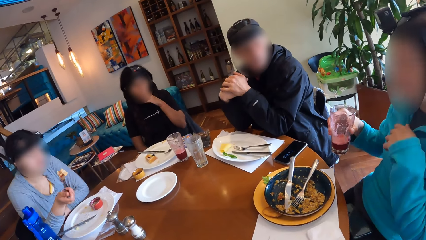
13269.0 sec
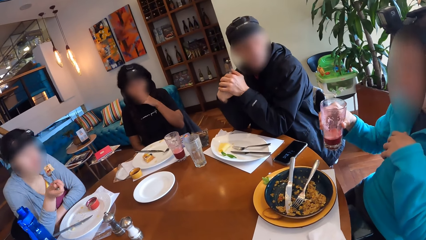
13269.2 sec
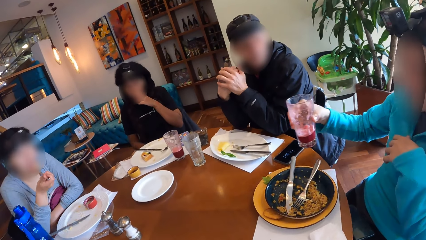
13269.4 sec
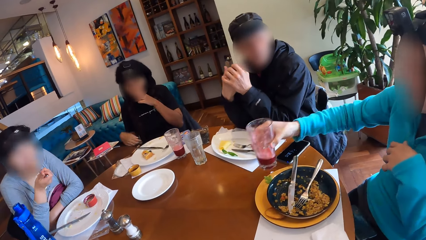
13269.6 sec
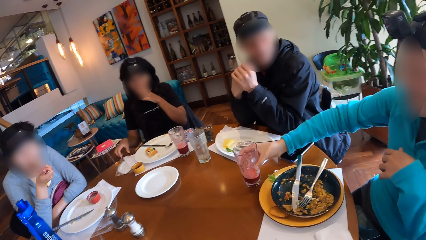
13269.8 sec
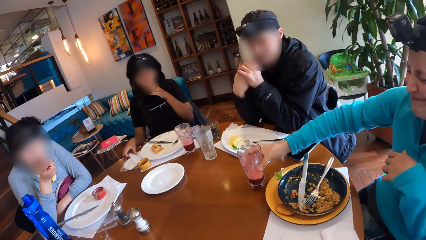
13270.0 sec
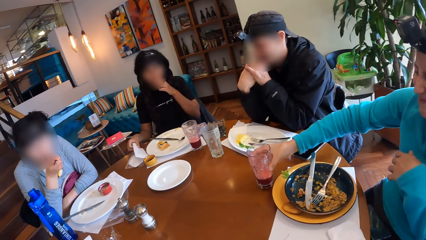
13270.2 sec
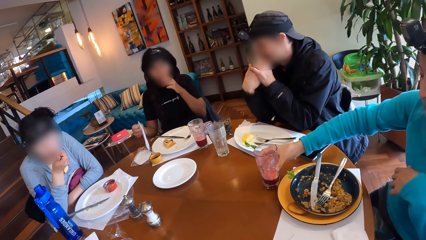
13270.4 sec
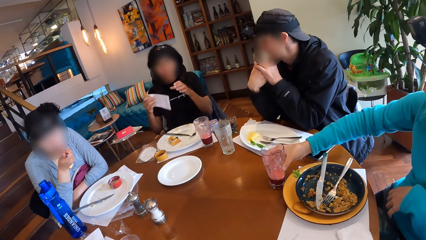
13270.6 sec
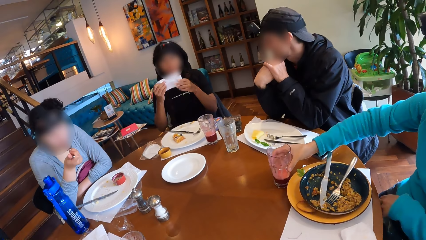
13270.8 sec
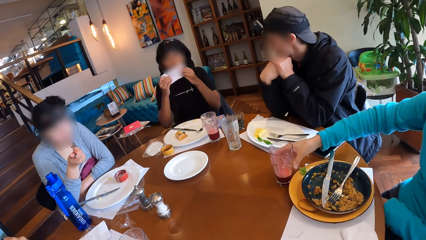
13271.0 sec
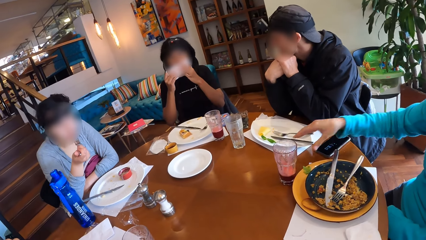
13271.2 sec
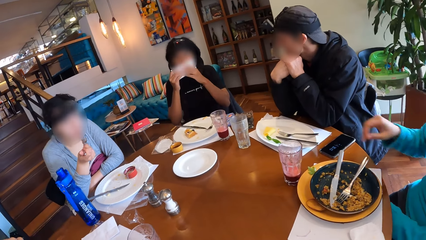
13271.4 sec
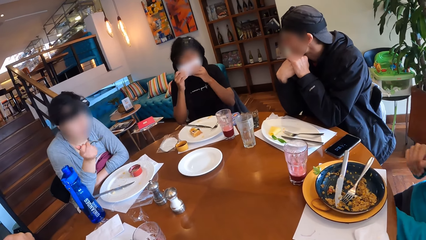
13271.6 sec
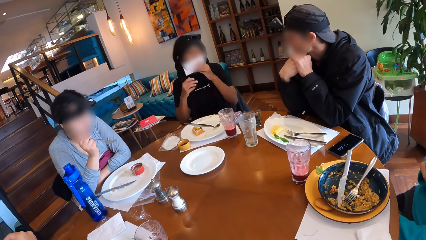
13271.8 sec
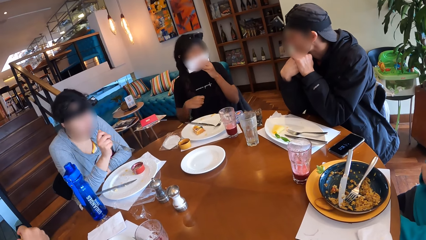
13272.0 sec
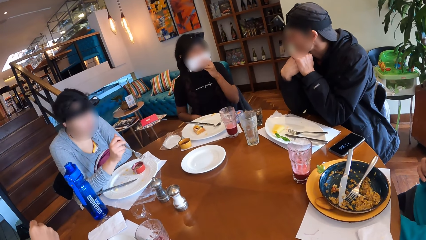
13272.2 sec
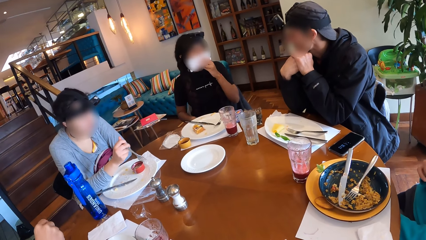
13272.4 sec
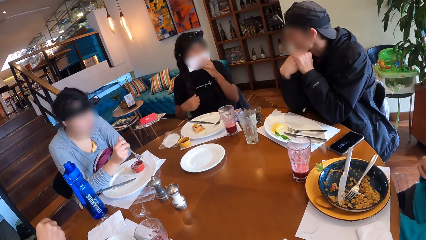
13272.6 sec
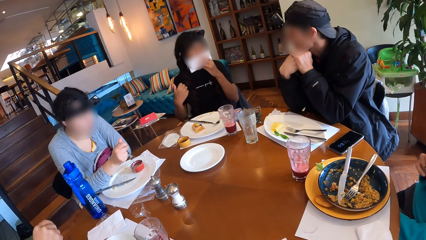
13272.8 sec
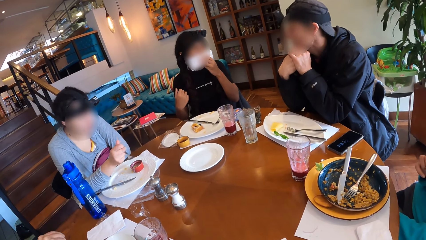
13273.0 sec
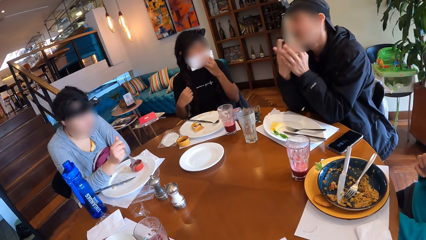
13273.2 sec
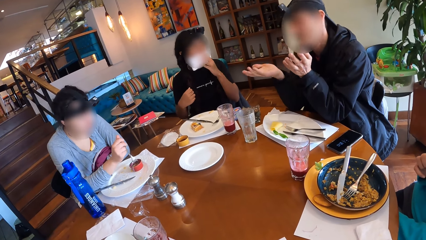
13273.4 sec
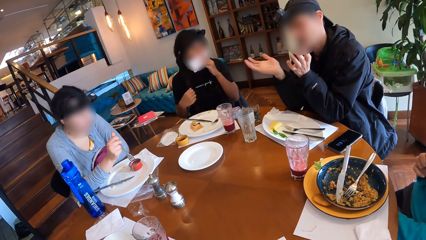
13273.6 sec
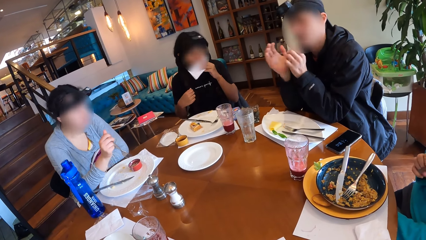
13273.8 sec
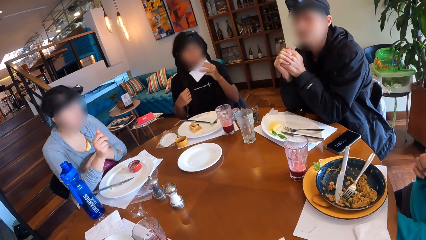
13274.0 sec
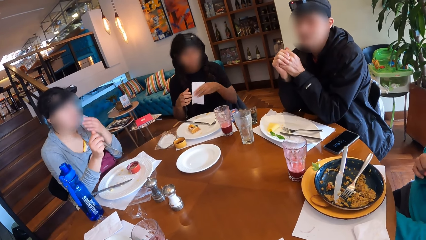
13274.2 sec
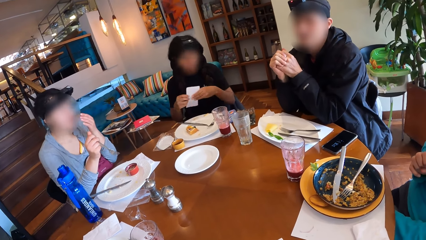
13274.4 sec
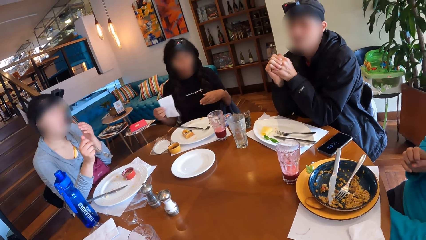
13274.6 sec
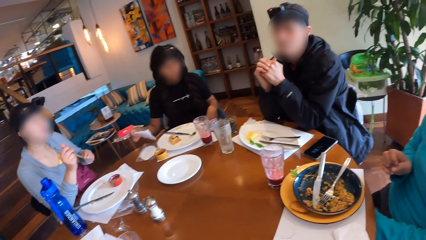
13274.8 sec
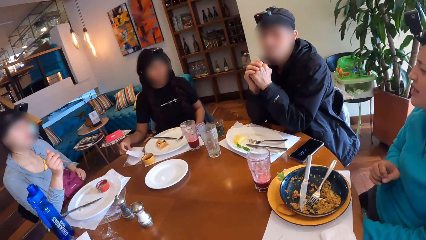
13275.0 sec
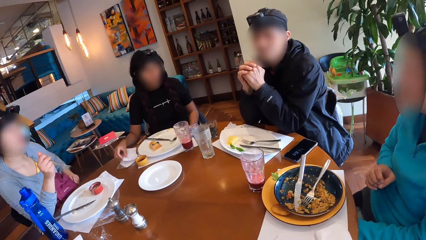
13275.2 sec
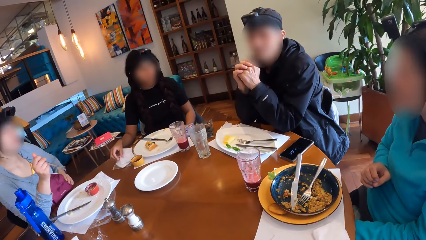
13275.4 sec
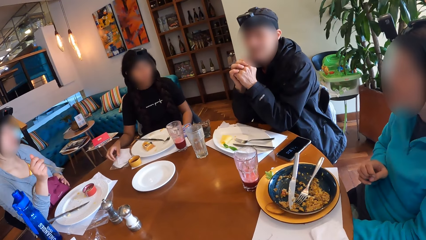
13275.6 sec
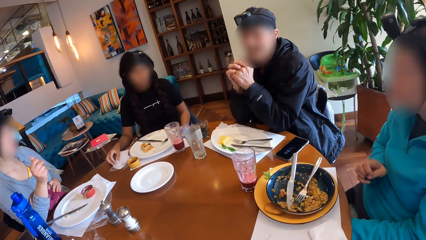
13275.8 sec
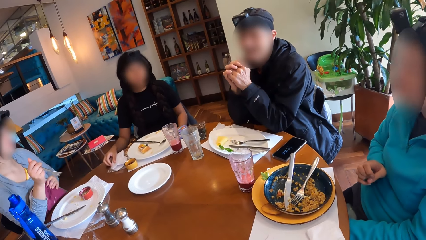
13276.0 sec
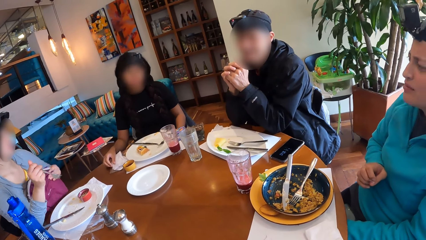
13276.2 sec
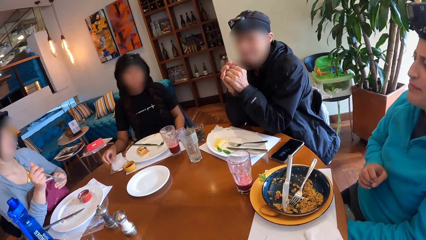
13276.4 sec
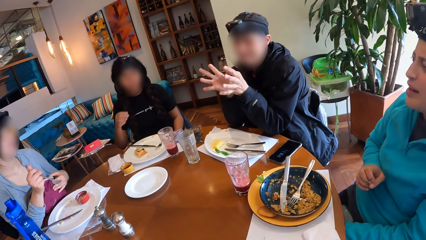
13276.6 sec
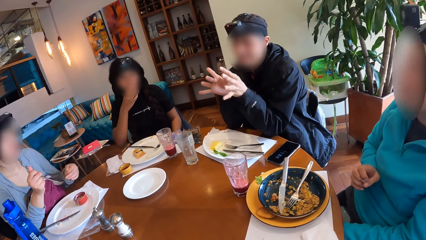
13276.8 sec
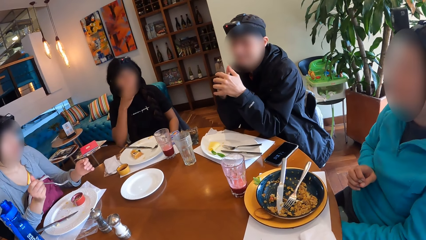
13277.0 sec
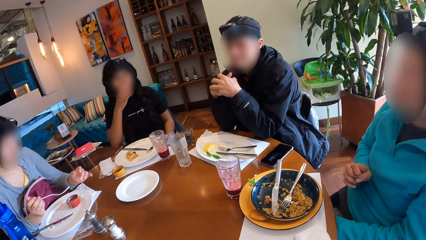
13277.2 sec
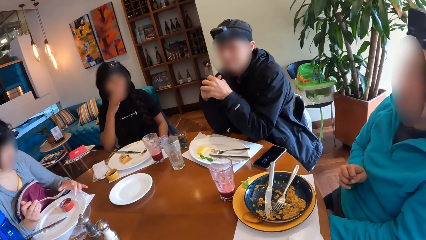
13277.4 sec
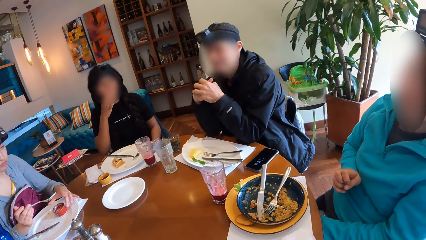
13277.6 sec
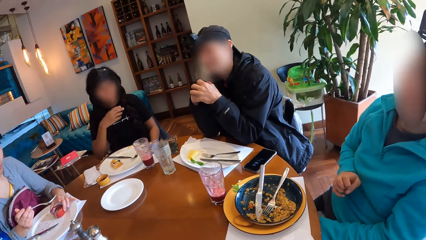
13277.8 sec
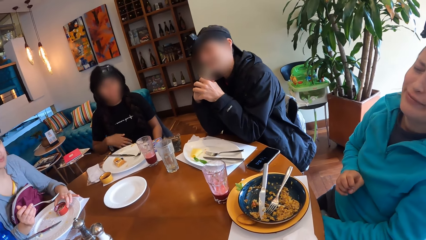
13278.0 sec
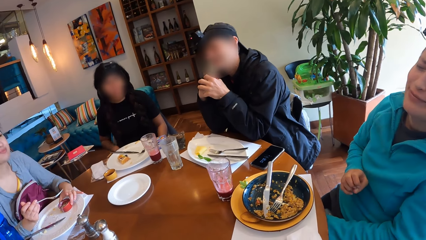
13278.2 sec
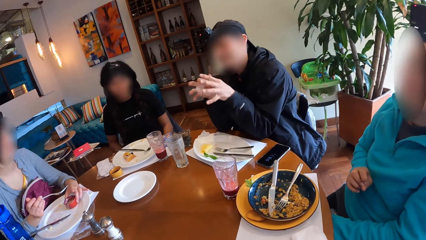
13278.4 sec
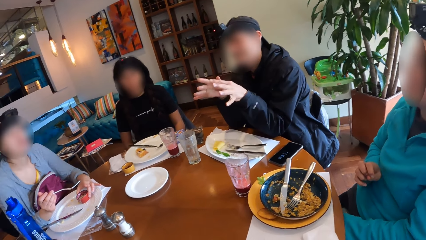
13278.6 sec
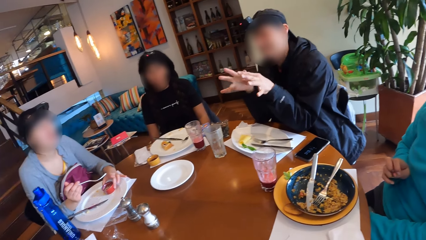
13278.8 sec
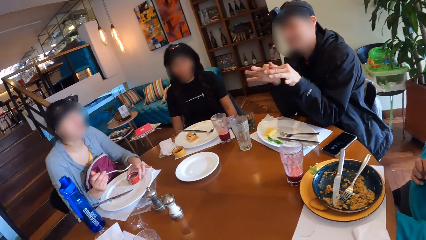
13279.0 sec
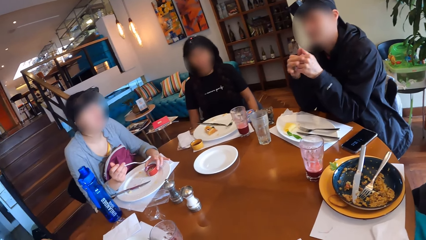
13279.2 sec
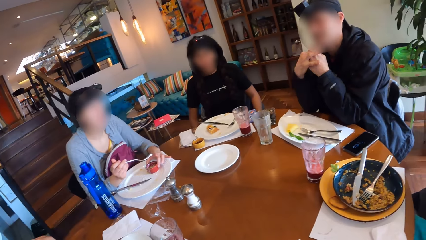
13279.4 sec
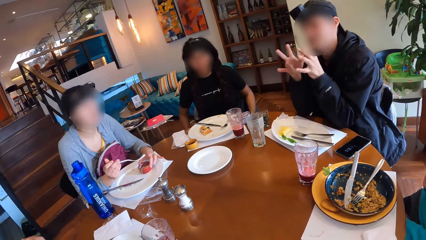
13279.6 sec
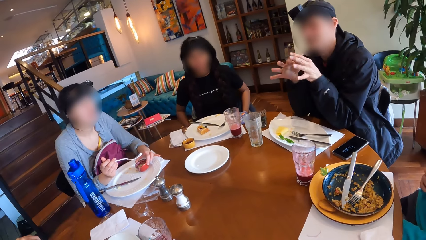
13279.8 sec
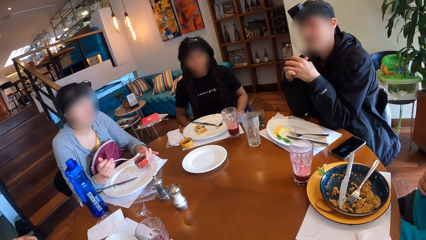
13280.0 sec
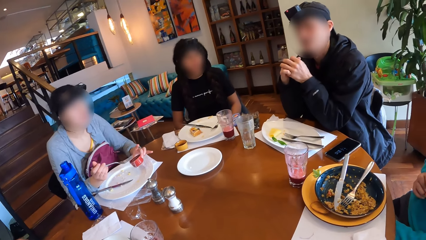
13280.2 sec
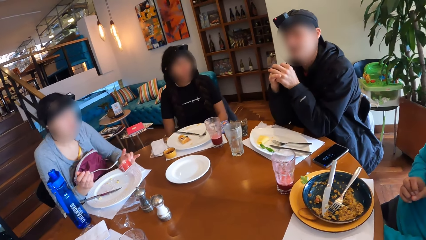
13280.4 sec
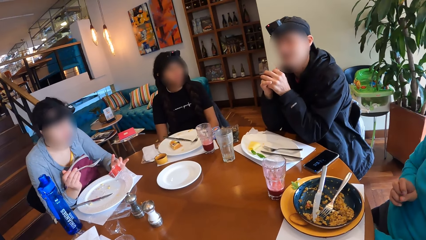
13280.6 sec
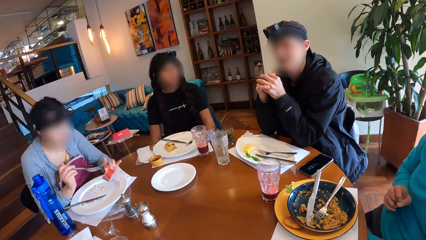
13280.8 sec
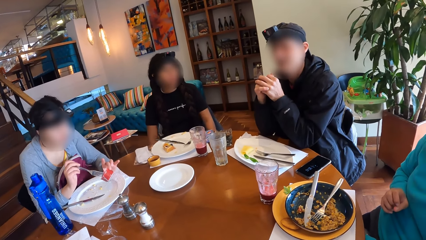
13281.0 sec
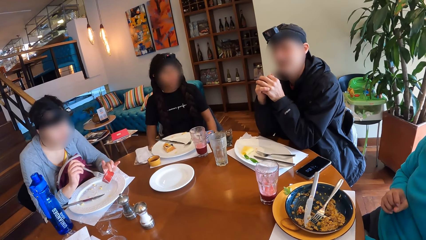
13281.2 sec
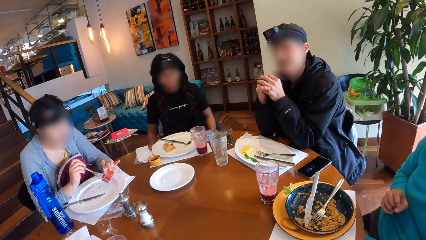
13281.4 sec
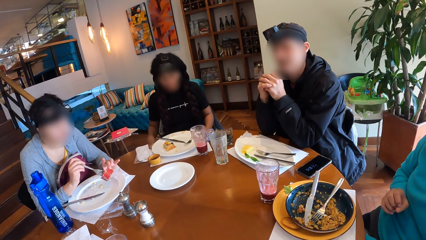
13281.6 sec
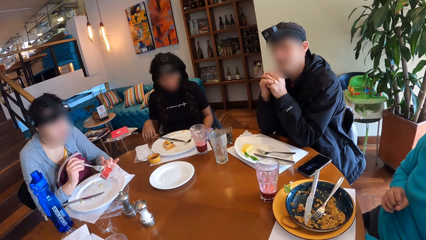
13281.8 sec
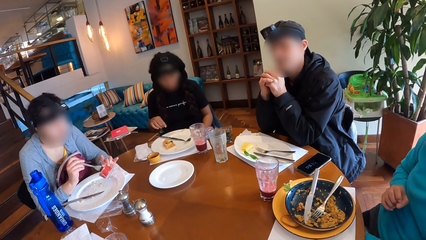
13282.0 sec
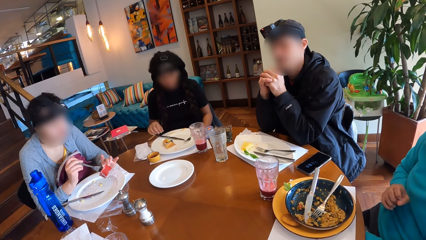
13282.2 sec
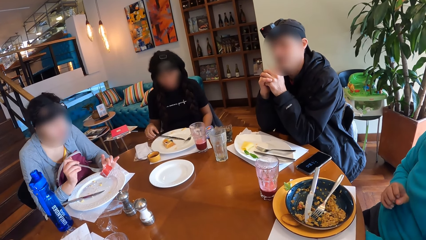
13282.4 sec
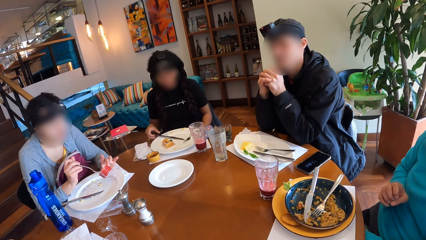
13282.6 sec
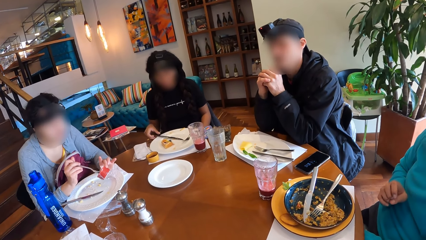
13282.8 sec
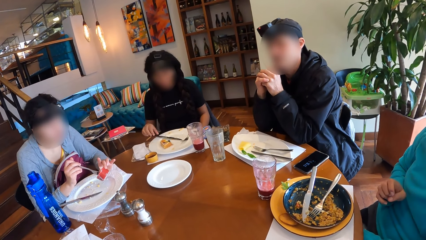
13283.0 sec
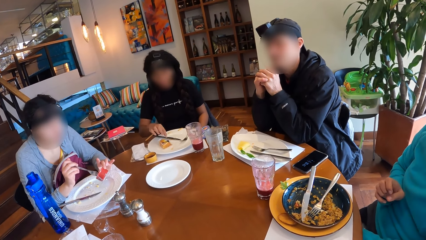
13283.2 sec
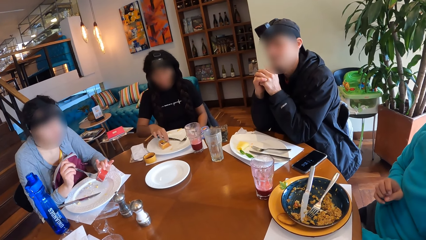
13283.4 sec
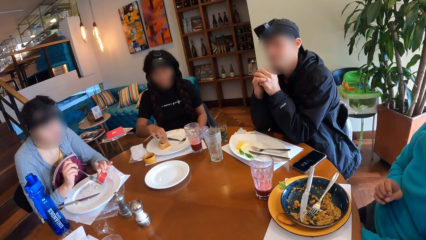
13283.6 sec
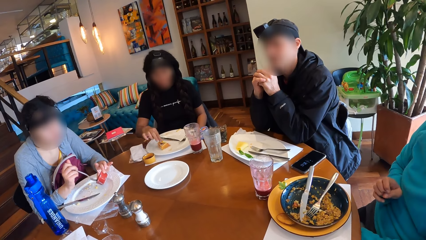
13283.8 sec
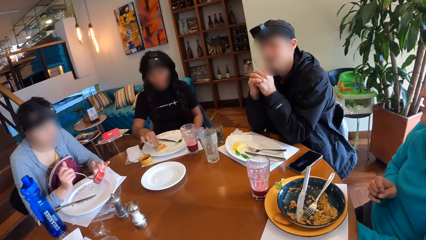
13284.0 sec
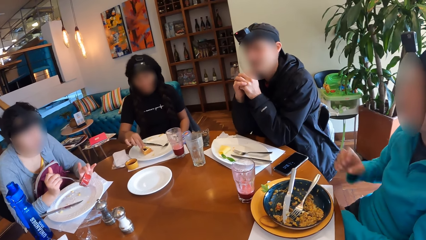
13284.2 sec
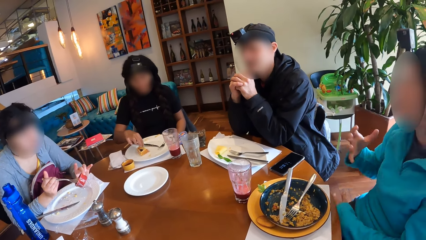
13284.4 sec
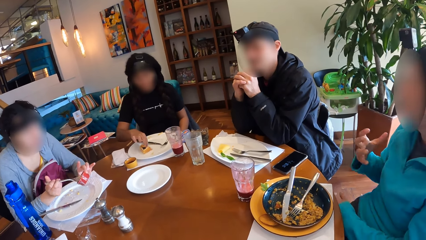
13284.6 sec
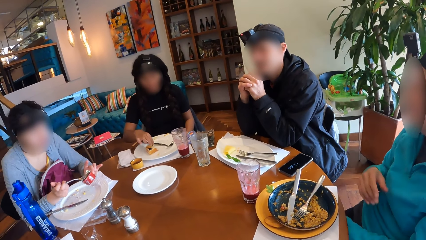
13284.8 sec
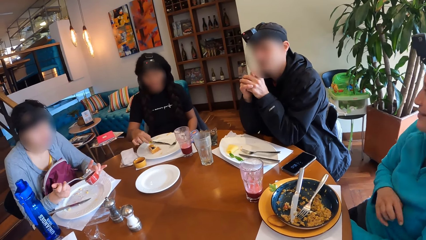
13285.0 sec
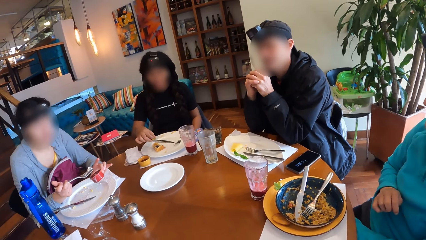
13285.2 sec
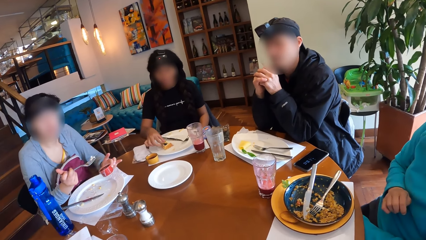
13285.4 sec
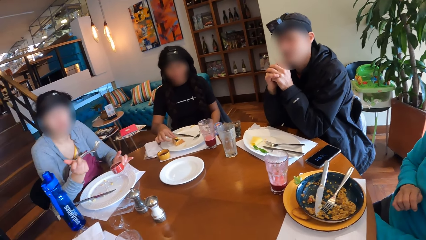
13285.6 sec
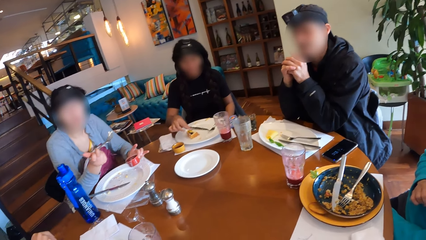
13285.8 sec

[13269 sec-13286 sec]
The woman puts the waffles in her mouth with the fork in her right hand. Another woman picks a serviette from the table with her right hand. The man drops the cup of juice on the table with his right hand. The other woman cleans her mouth with the serviette in her hands. The first woman puts the fork in her right hand into the container of sauce on the table. The other woman drops the serviette in her right hand on the table. The first woman adjusts a bag on her thigh with her left hand. The camera wearer looks around. The first woman picks the container of sauce from the plate on the table with her left hand, puts the fork in her right hand into the container of sauce in her left hand, and takes sauce from the container of sauce in her left hand with the fork in her right hand.
